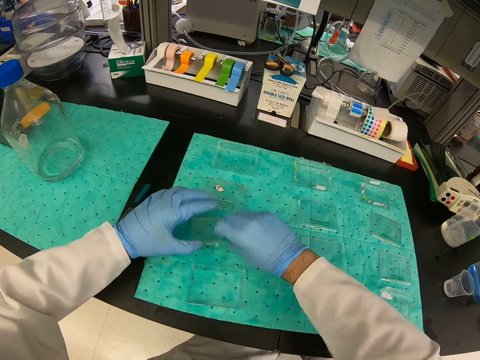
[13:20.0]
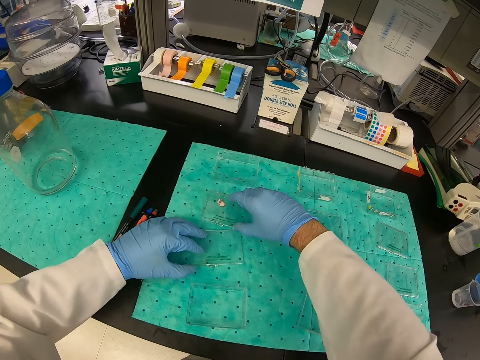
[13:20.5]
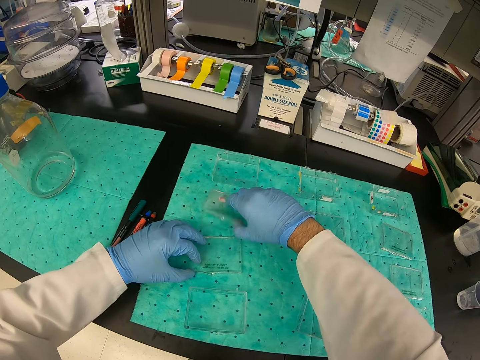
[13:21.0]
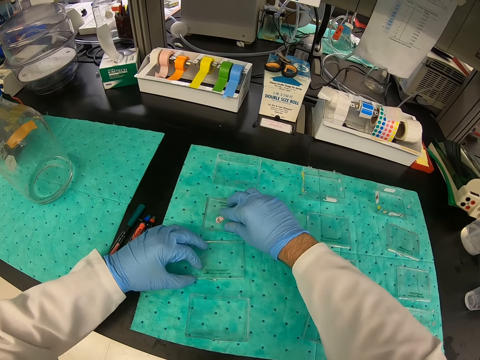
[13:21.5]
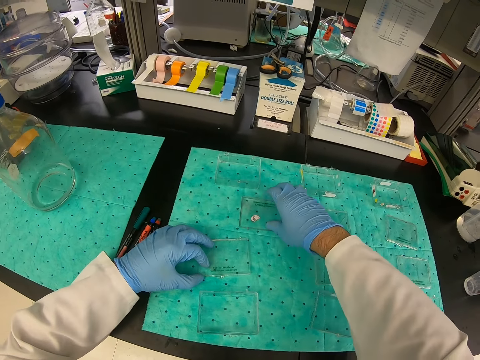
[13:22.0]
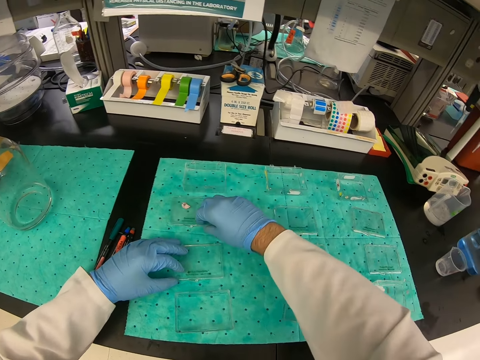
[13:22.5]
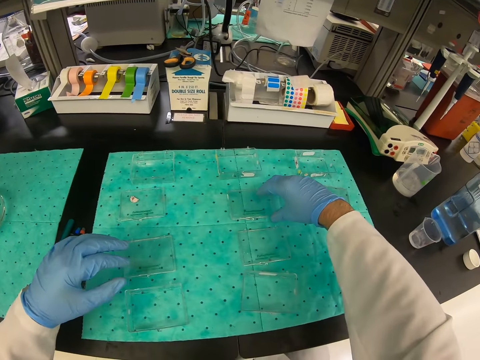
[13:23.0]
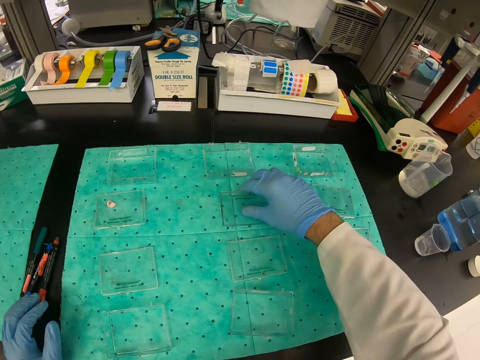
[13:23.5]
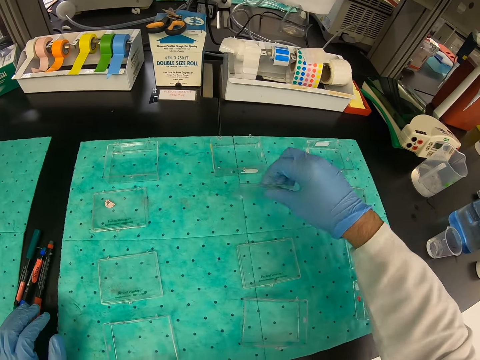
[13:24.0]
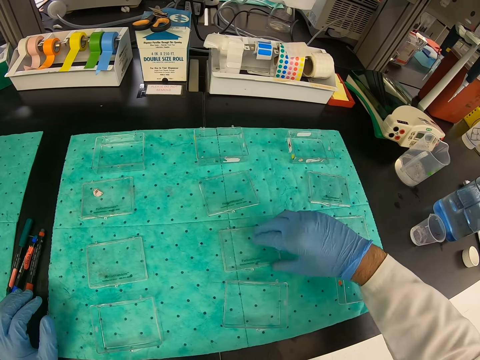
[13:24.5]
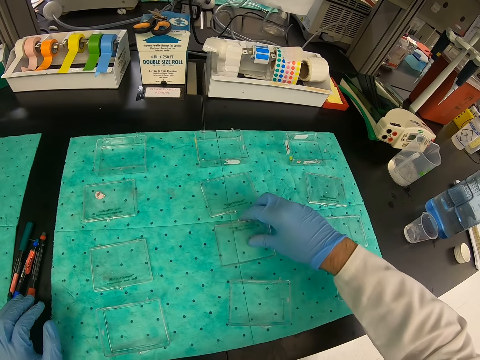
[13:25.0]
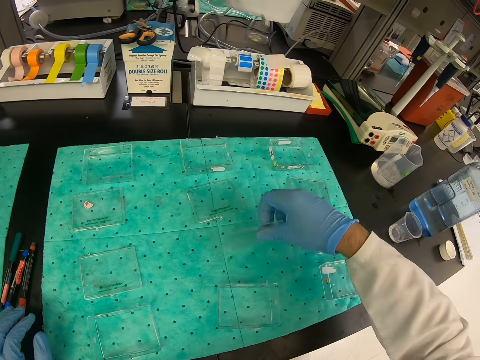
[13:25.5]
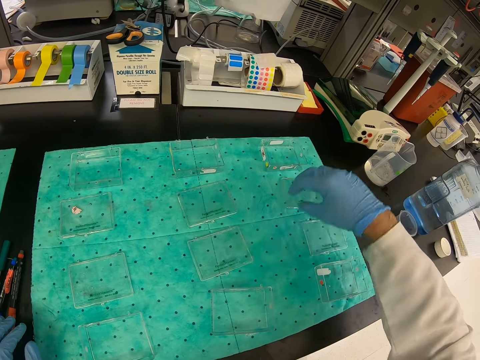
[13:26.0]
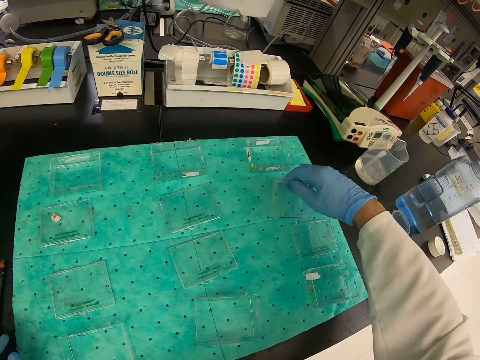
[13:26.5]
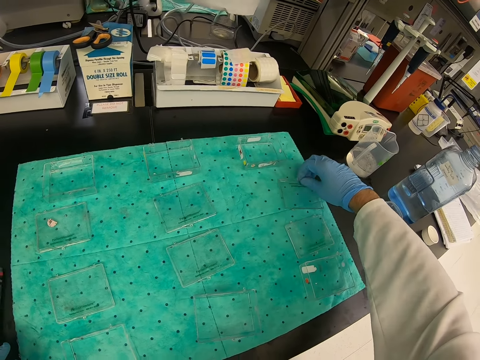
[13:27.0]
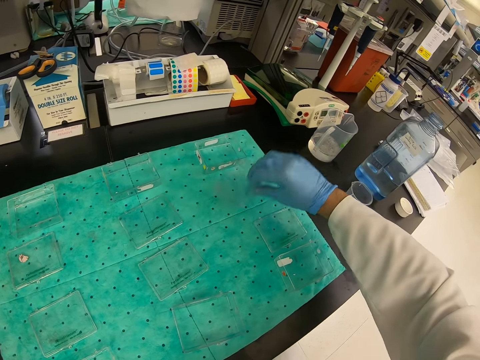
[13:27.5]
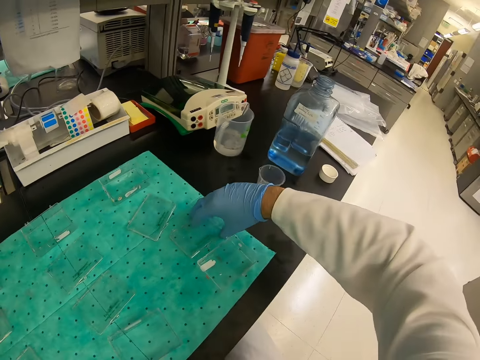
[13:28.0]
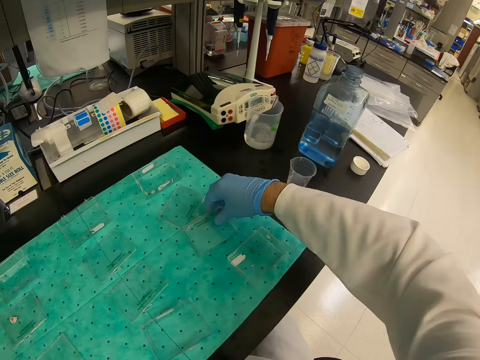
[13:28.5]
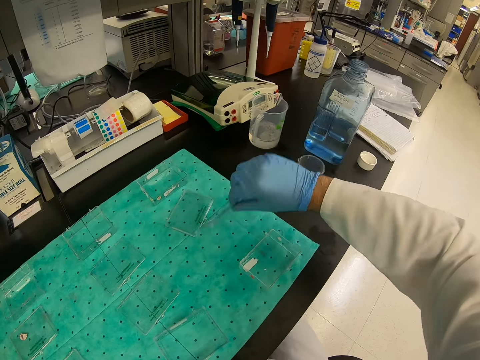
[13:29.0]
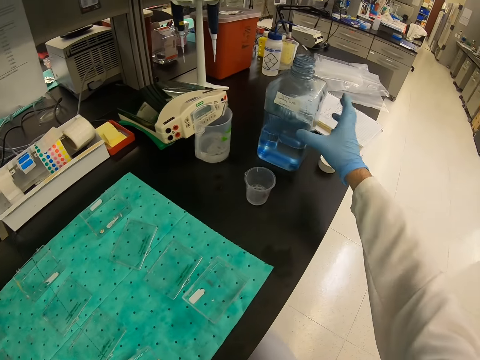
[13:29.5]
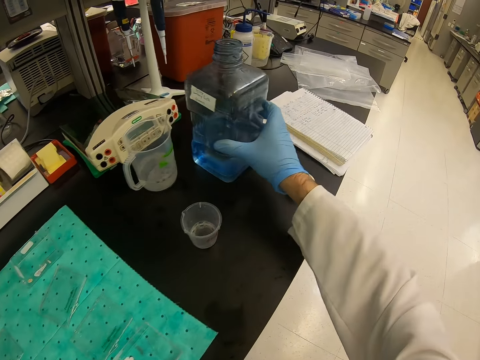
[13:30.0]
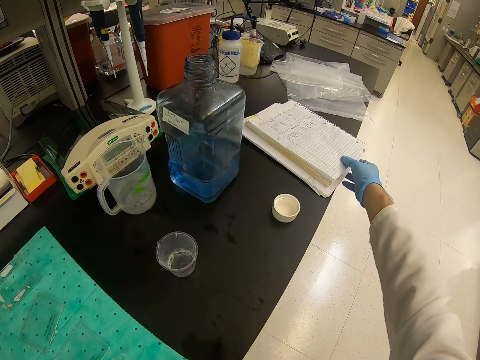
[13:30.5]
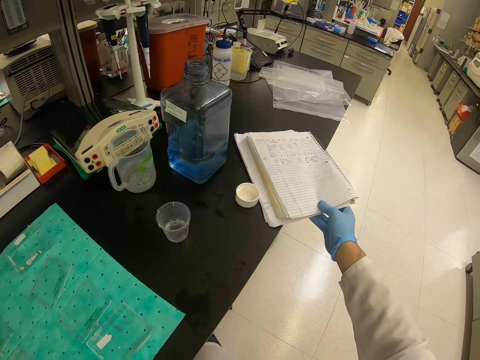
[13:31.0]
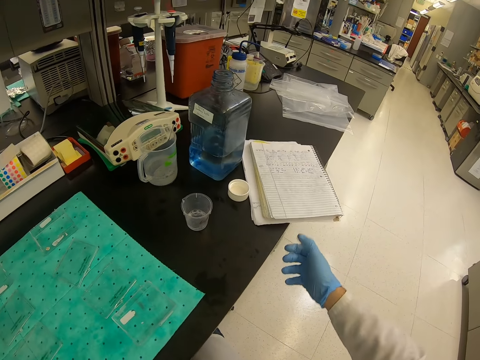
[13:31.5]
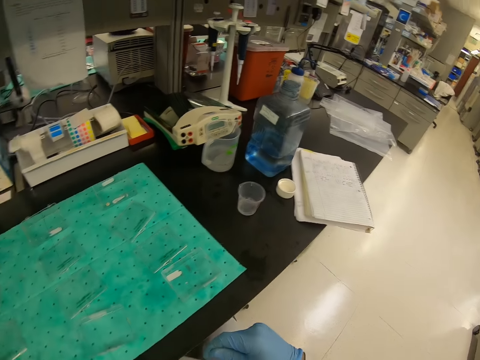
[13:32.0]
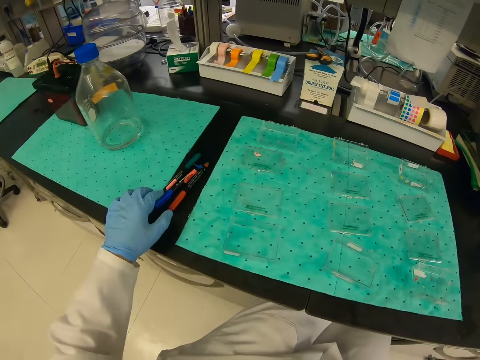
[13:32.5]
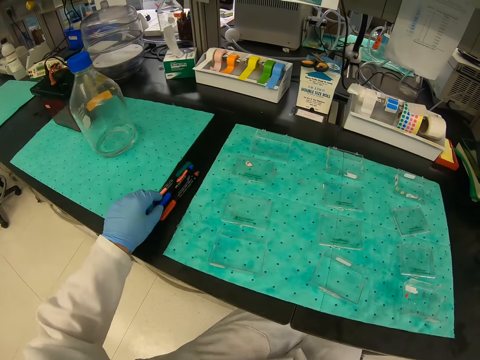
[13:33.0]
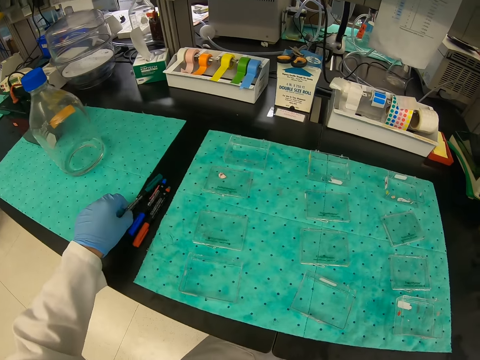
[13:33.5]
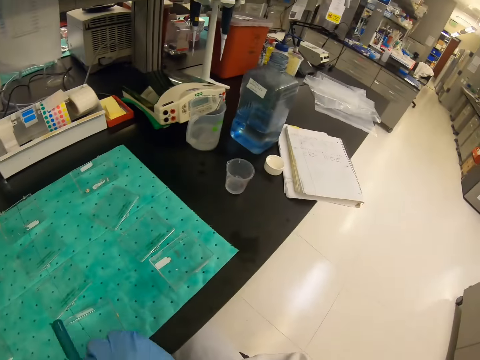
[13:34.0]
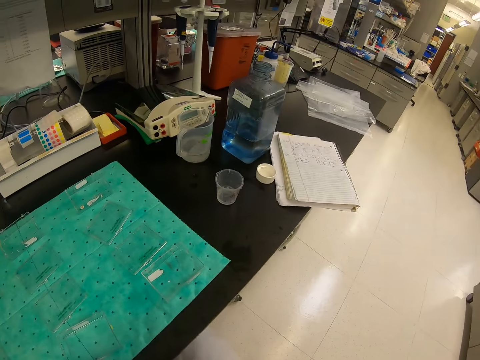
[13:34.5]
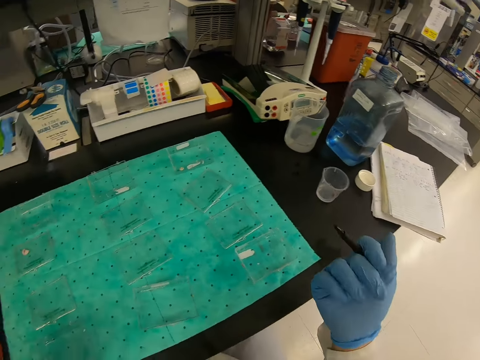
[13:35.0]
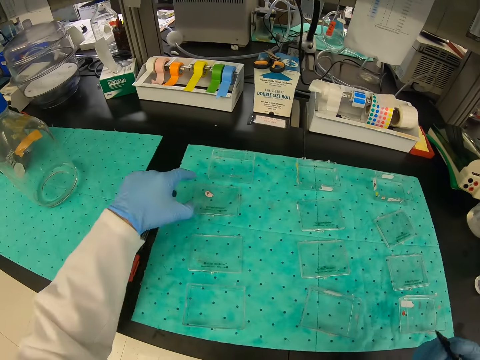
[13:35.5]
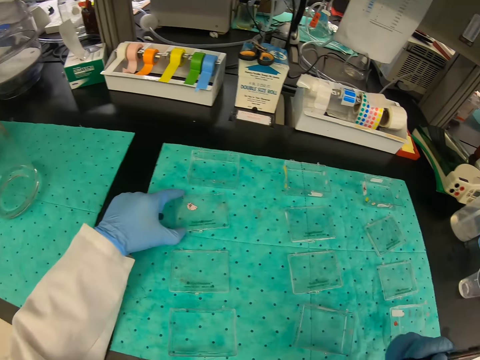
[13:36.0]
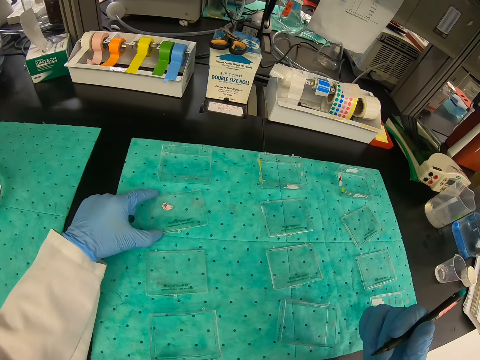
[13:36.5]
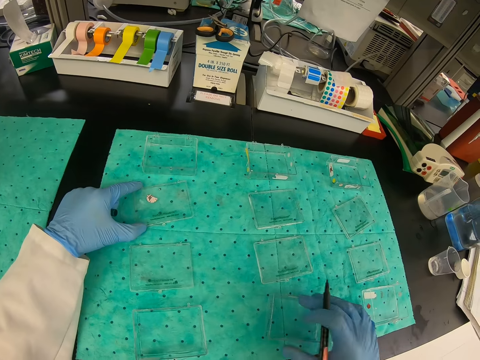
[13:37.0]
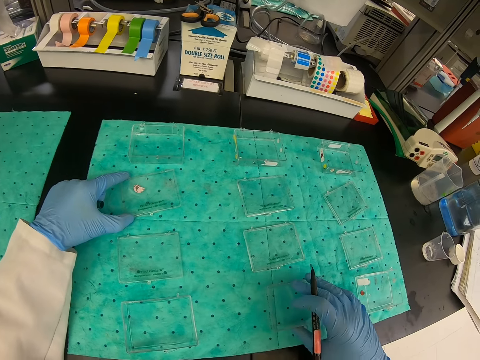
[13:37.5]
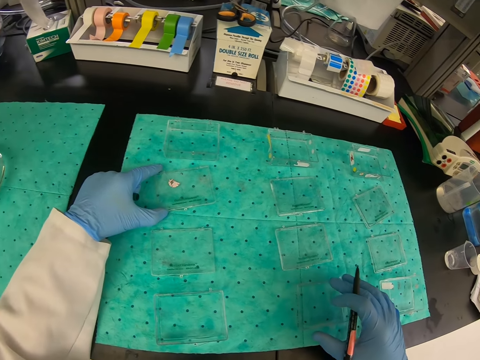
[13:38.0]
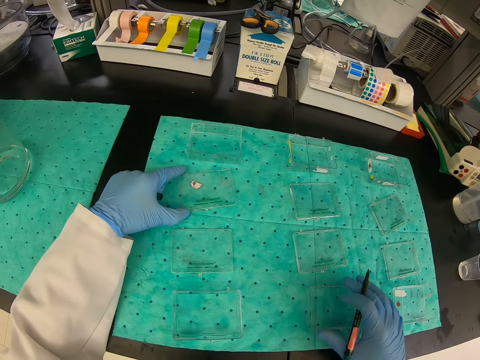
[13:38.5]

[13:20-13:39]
The camera wearer arranges the containers on the counter. He turns a book. He picks up a marker pen with his left hand. He holds the apparatus.

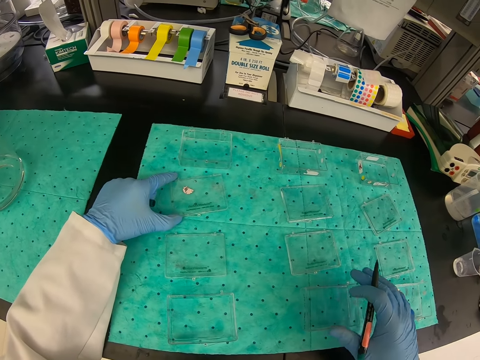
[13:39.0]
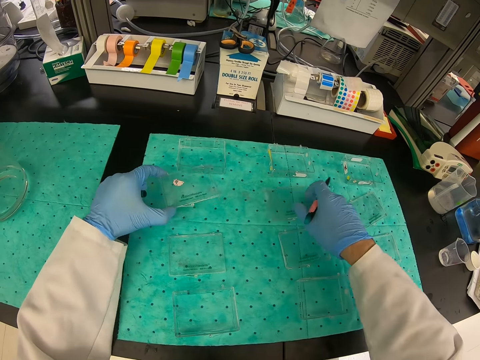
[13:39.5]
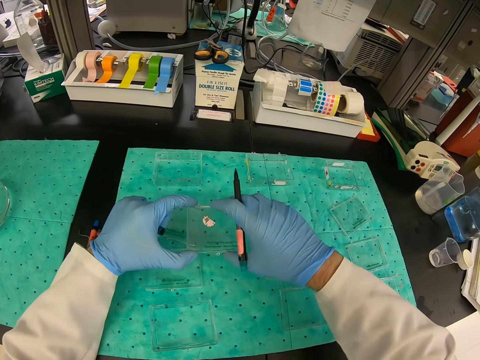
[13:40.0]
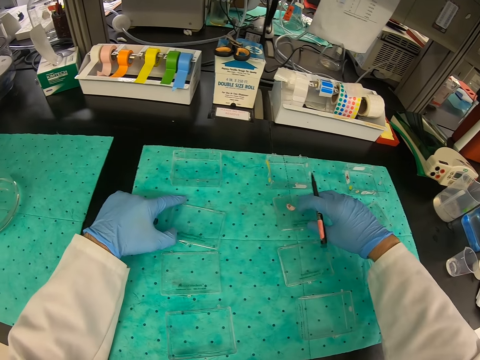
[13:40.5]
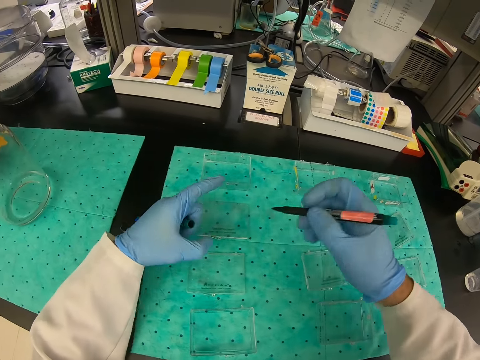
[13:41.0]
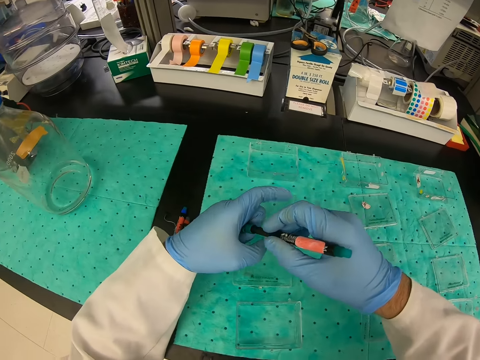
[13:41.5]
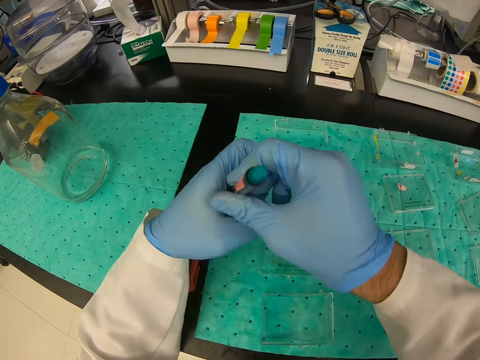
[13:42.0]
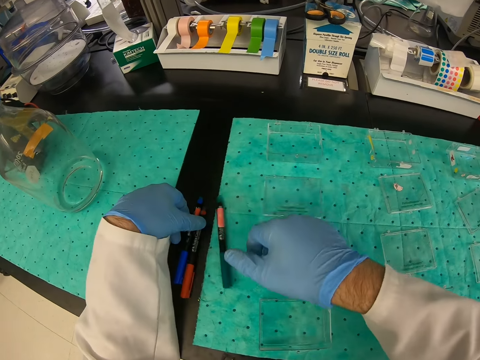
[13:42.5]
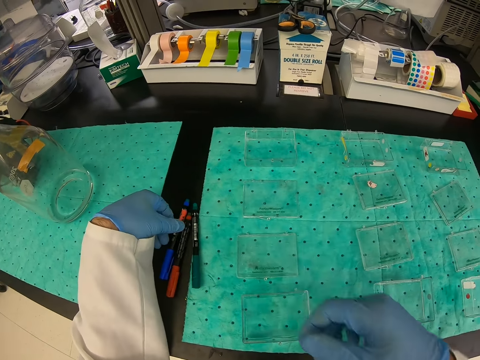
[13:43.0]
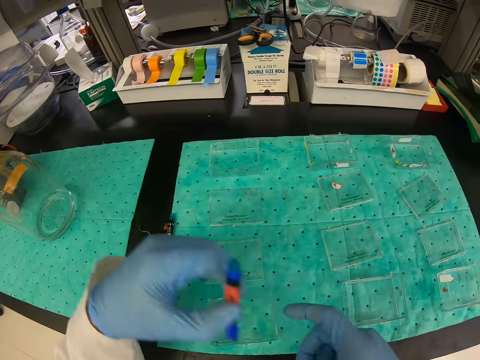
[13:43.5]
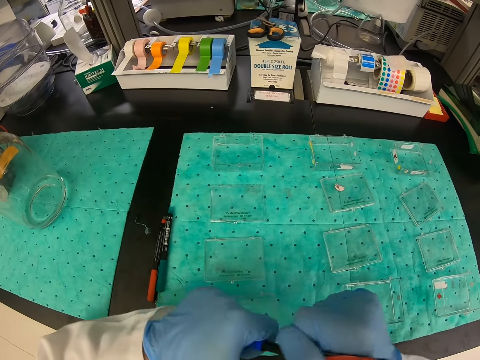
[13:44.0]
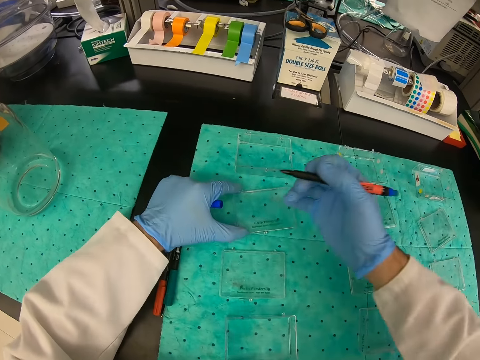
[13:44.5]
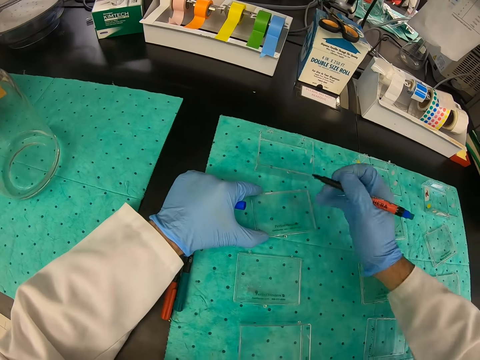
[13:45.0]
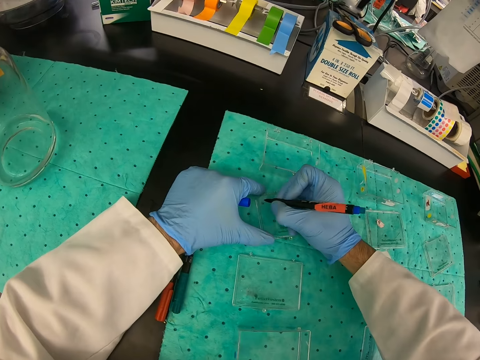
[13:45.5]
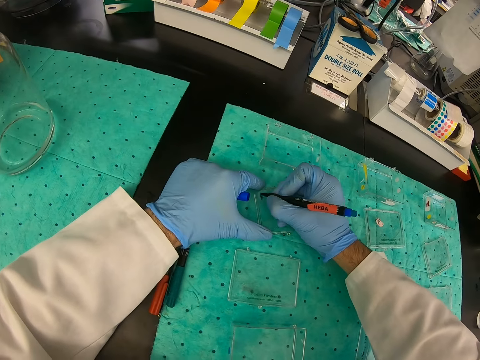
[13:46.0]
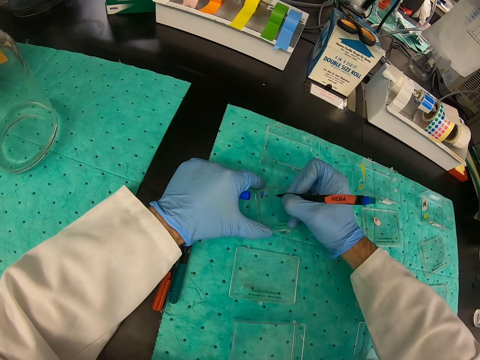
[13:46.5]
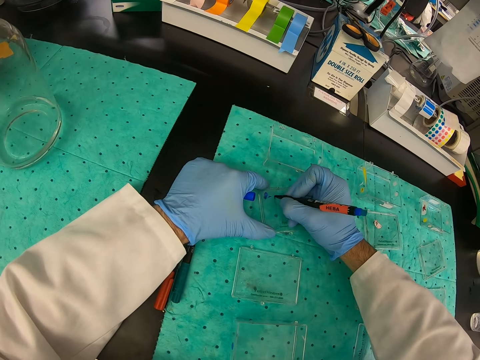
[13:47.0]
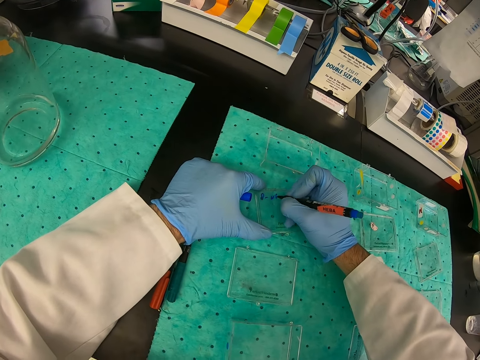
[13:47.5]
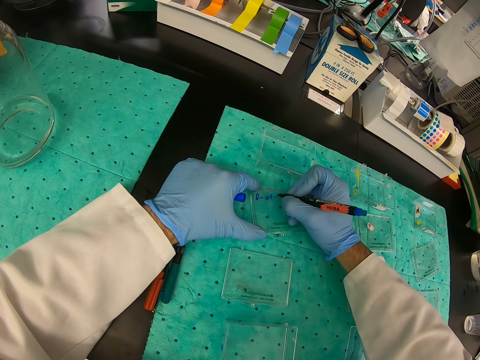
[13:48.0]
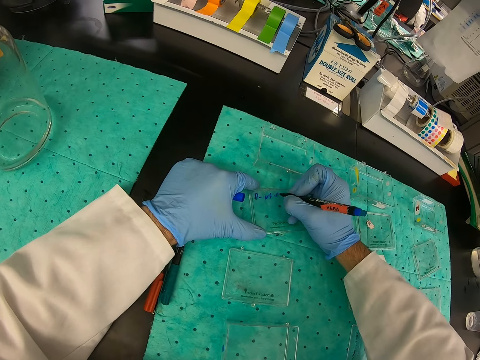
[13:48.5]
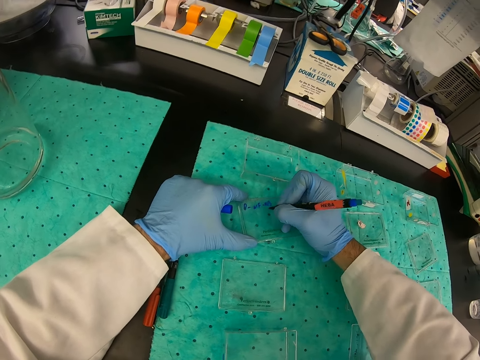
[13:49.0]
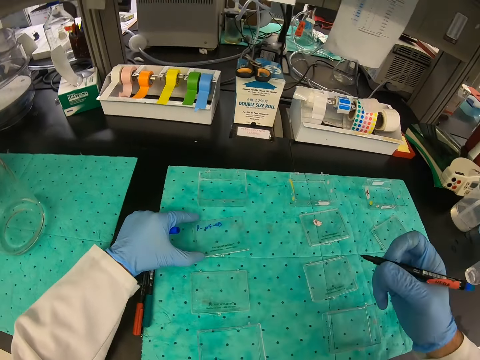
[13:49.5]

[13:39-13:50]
The camera wearer closes a marker pen. They put down the pen. They pick up another marker pen. They write on the container with the marker pen.
